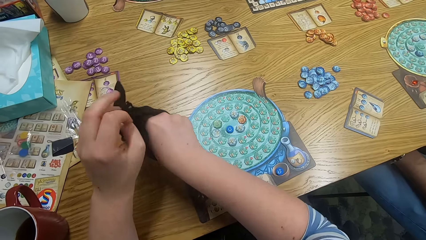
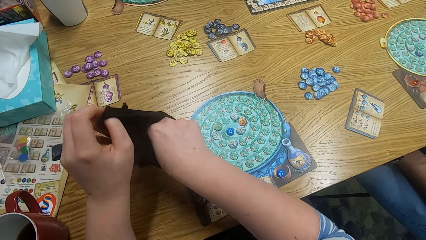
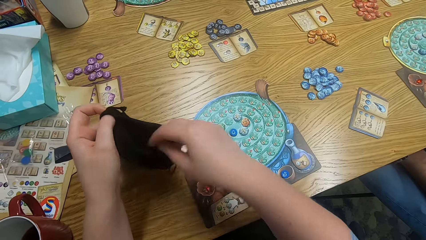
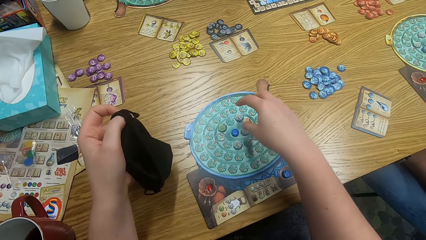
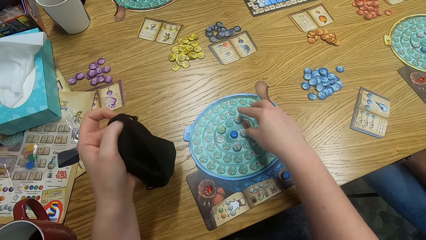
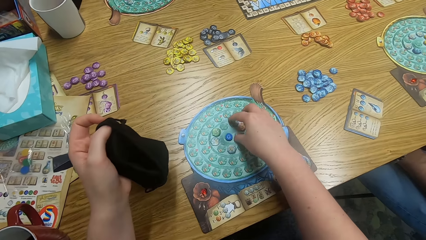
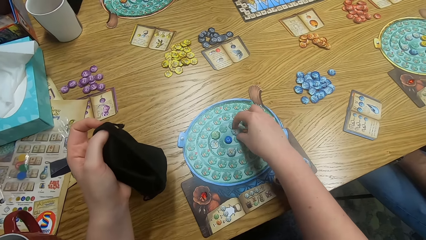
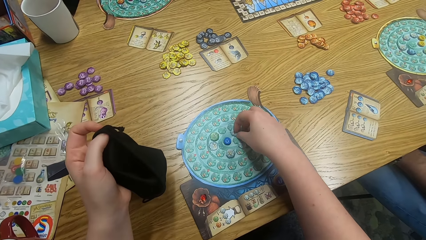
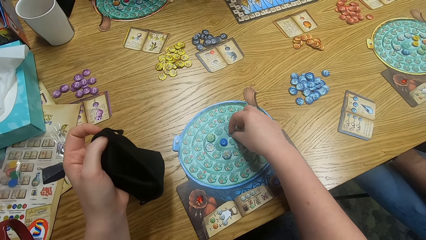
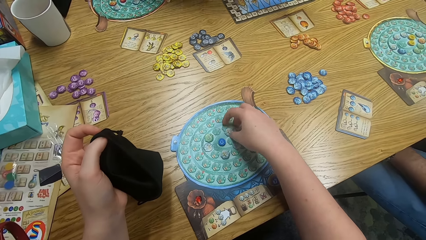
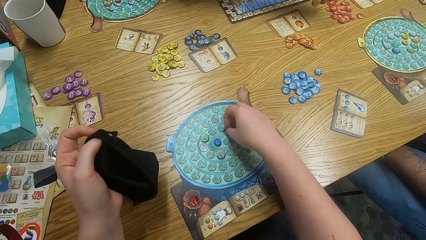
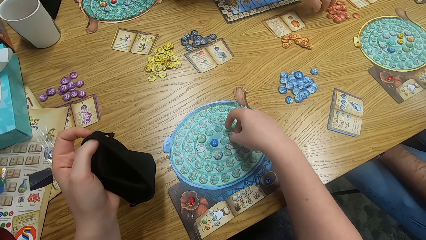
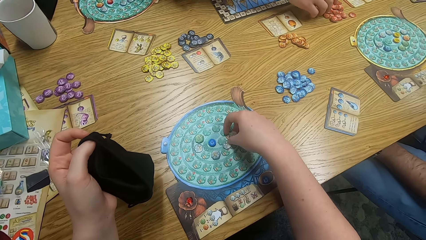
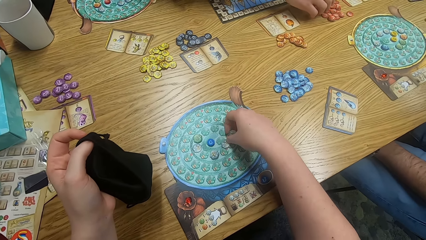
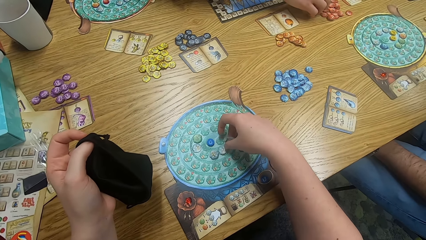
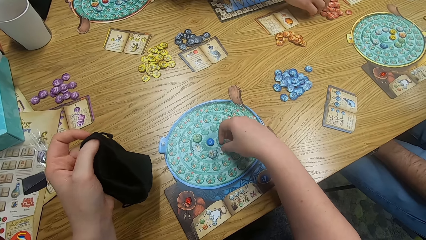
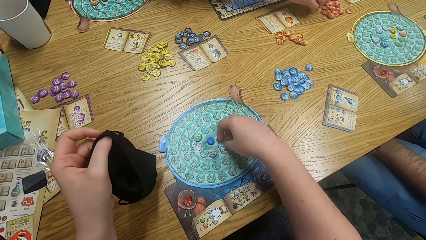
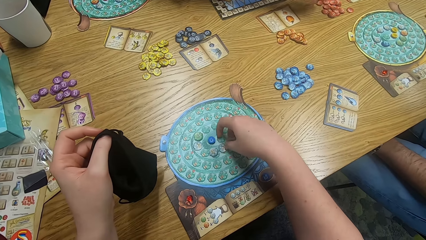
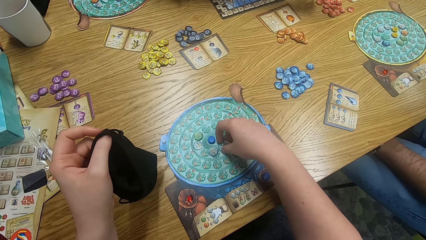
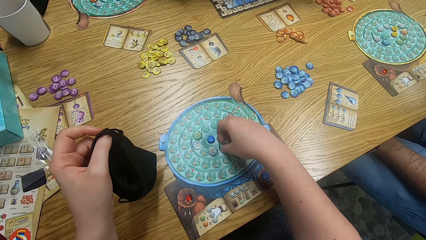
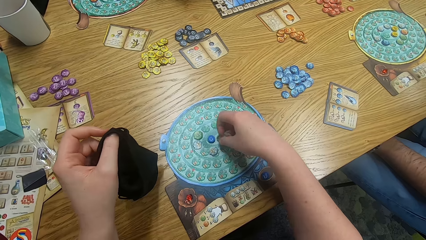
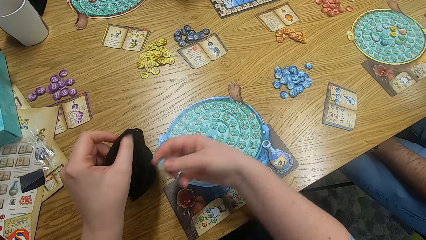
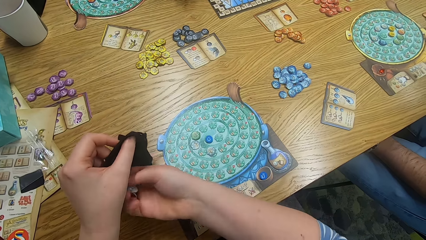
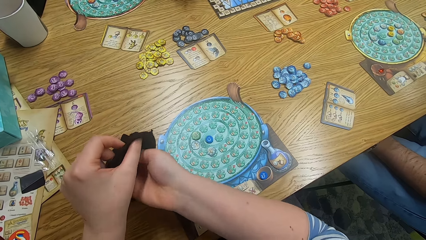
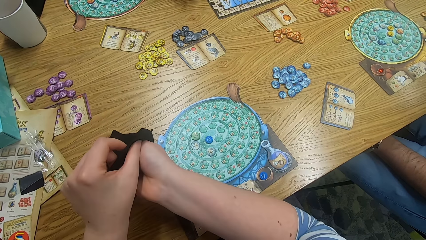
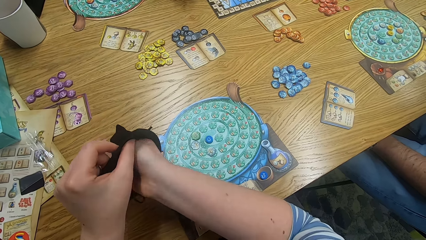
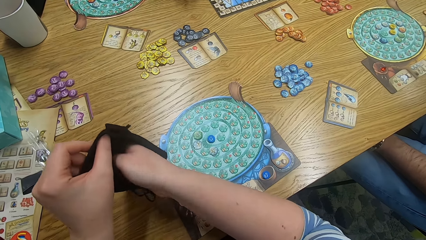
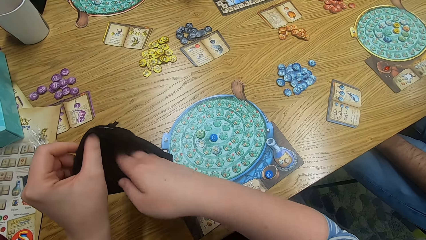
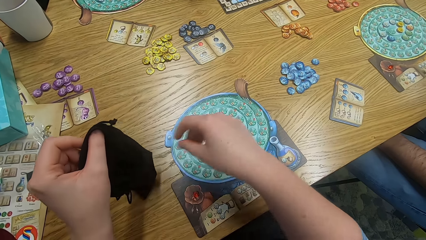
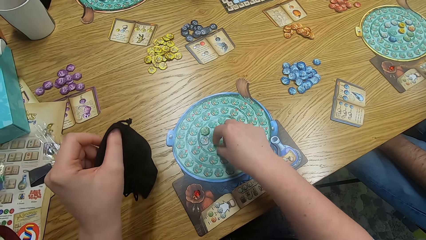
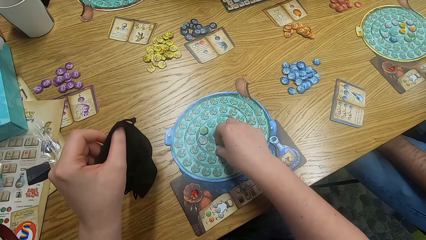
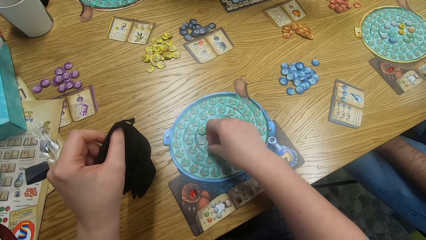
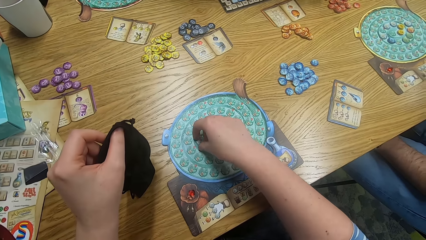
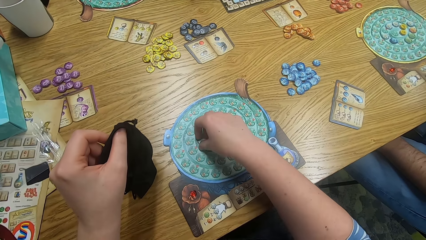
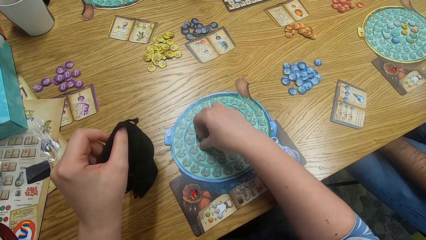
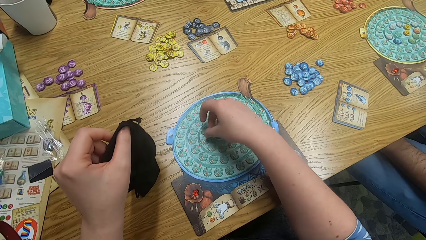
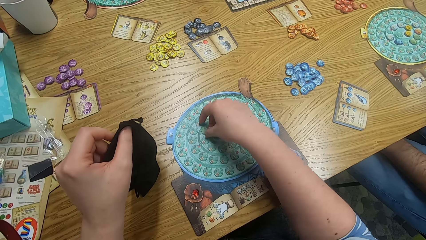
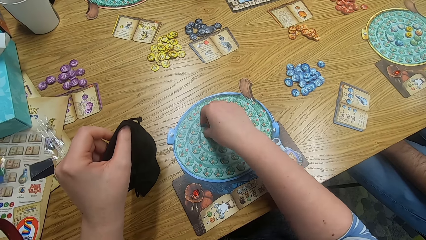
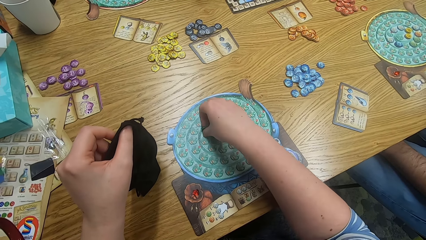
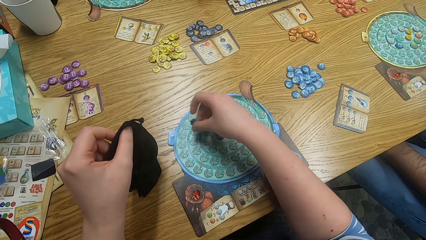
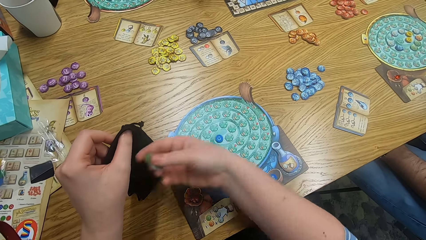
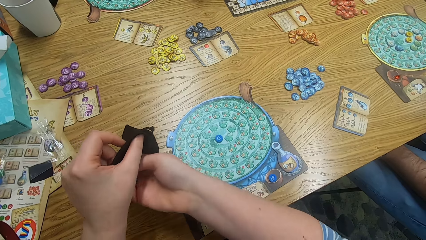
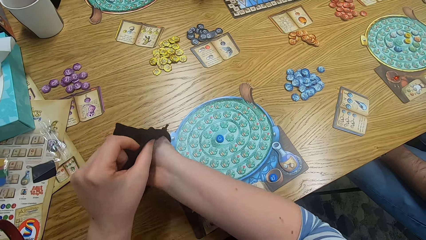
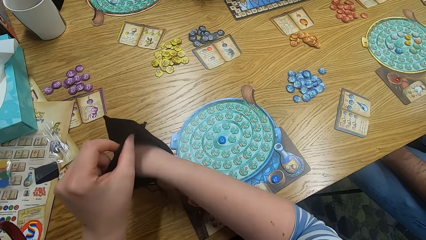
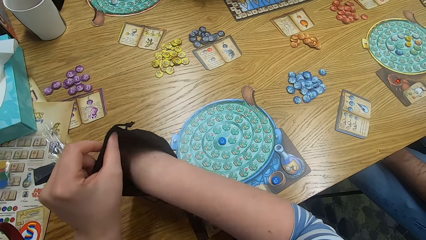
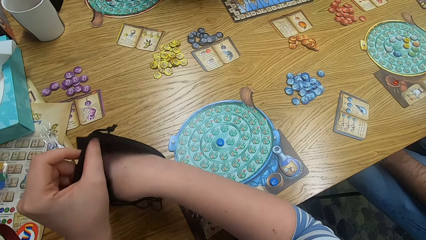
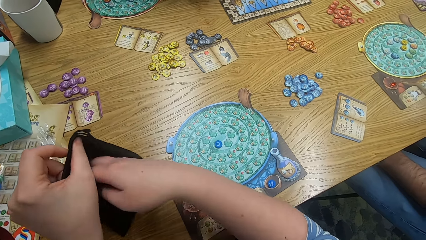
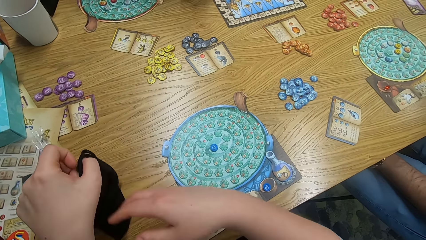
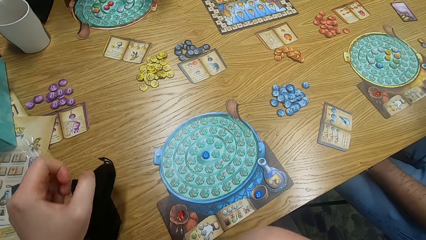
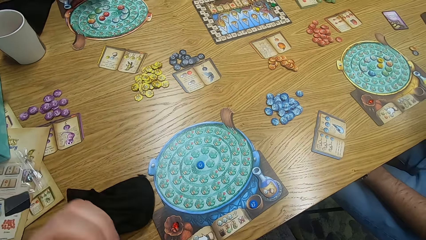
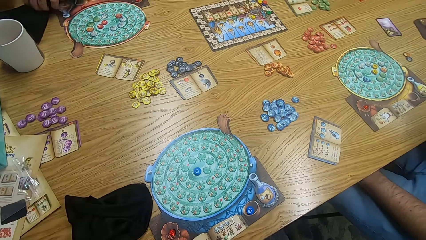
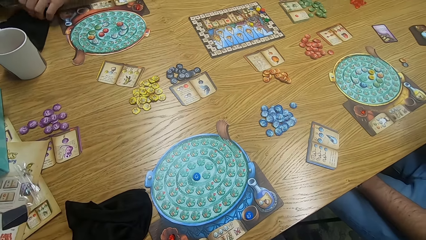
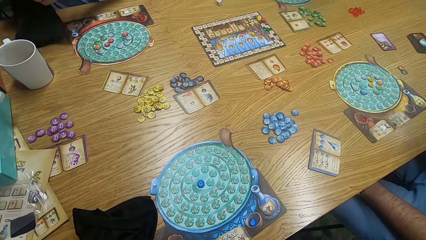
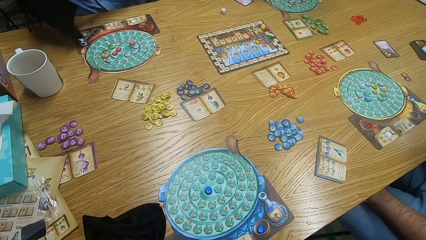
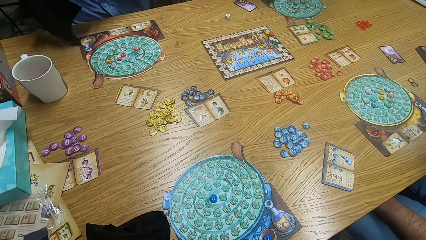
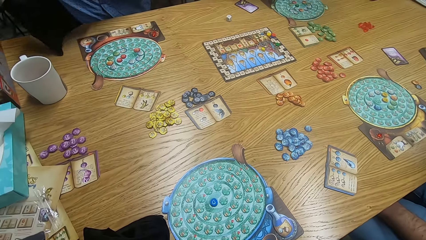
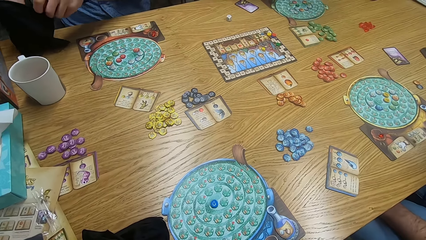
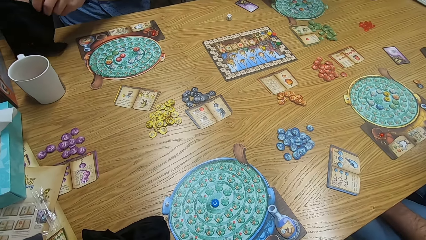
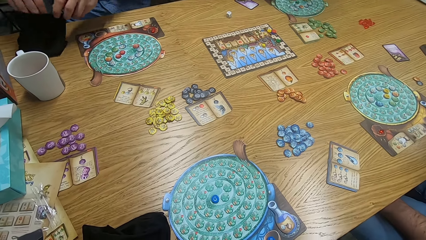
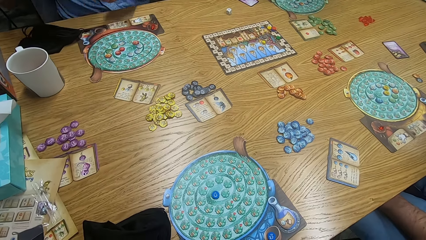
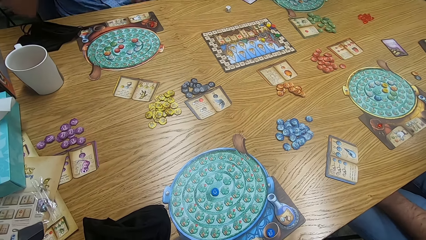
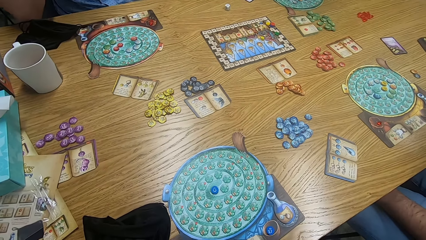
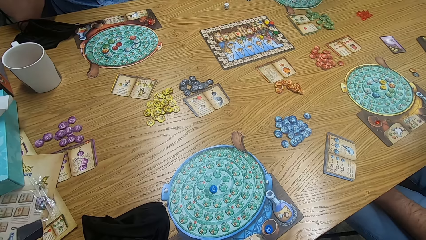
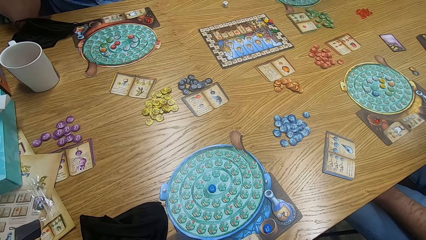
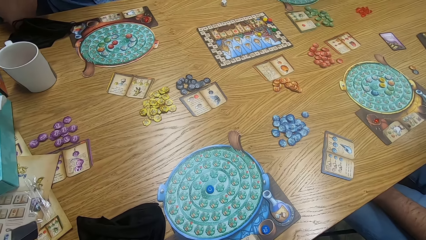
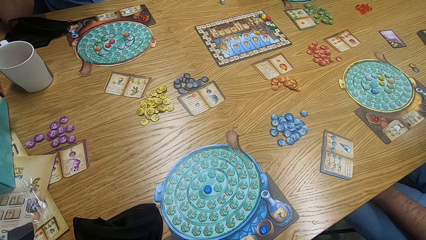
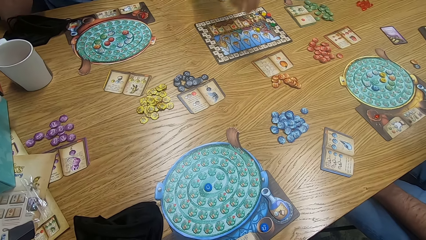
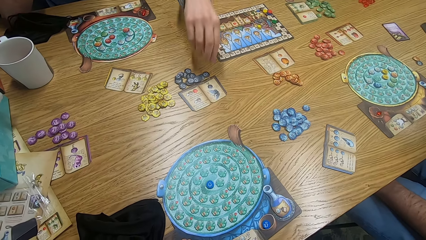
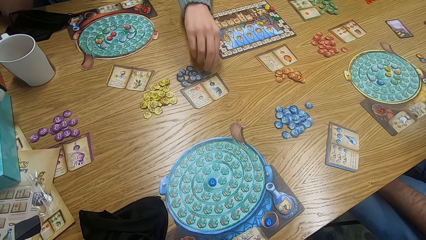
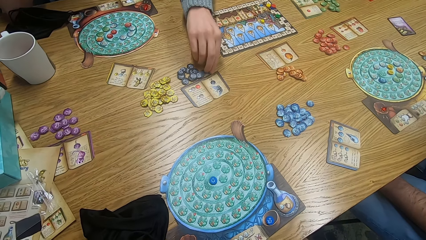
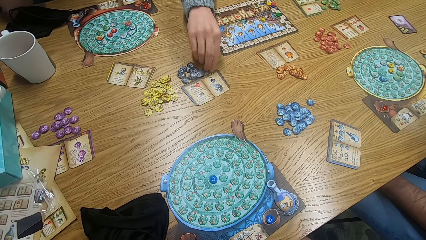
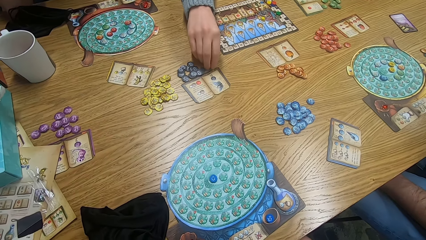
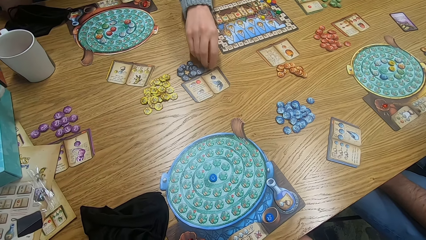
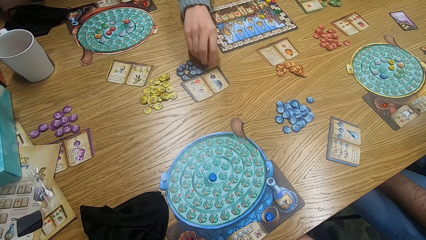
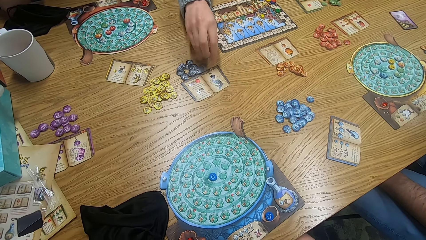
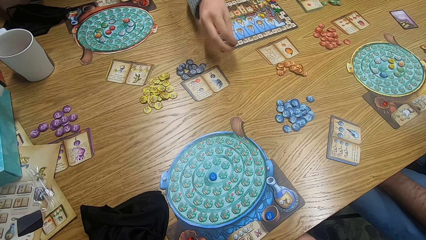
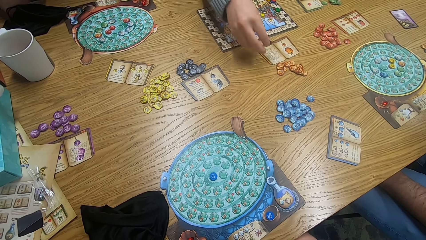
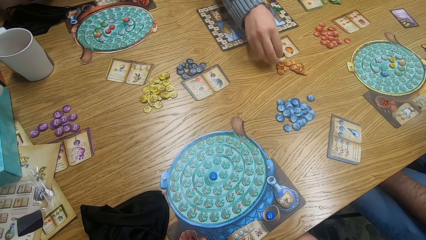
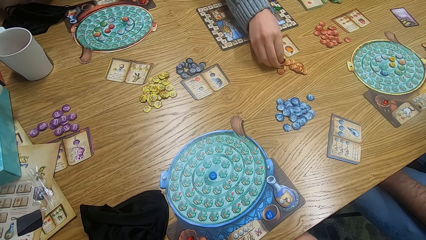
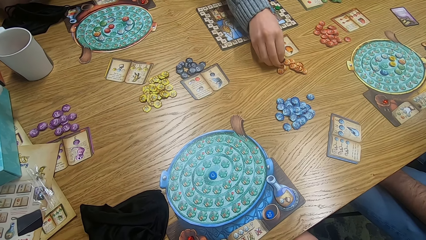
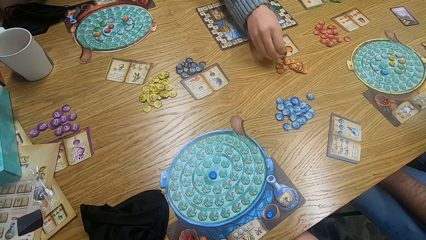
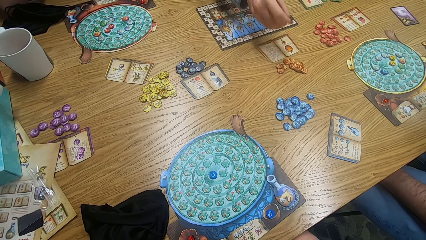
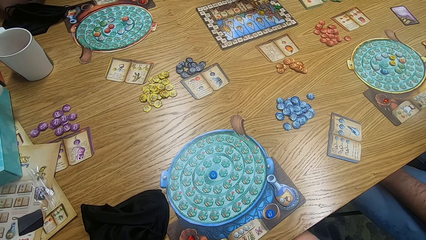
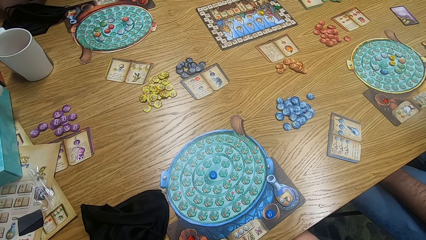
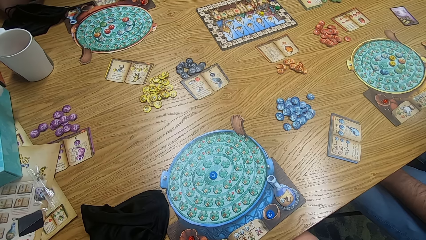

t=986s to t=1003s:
The camera wearer puts something on the bag. They pick something. They pick something again. A man plays the game. The camera wearer puts something on the bag, picks something, puts something on the bag, looks around. Another man picks the bag. The second man holds the bag and places the bag on the table. The camera wearer looks around. Another person picks tiles from the table. The first man plays the game.
